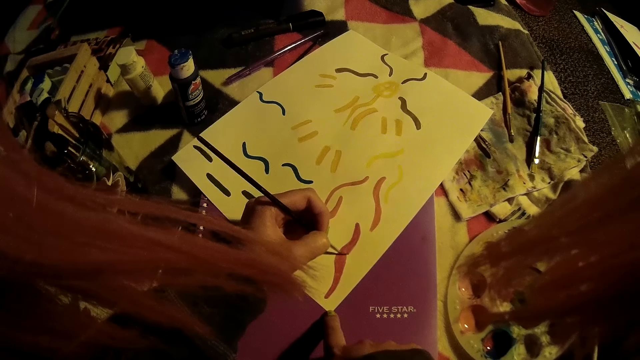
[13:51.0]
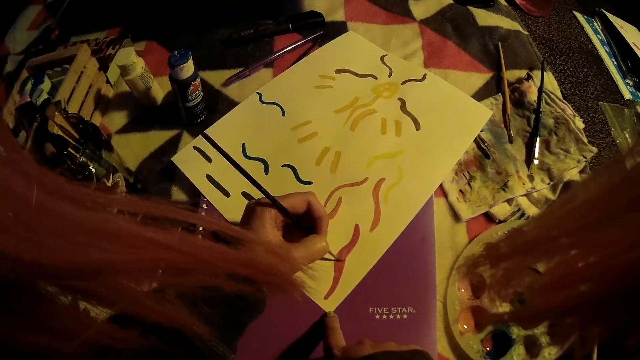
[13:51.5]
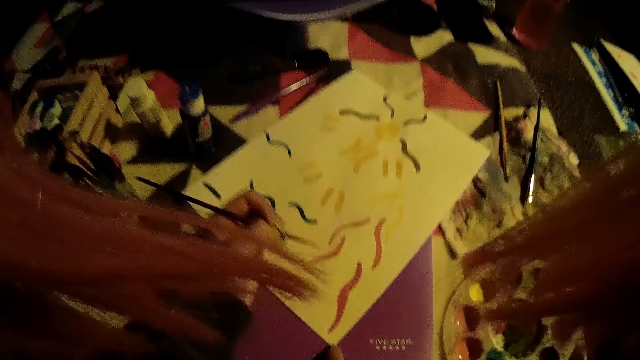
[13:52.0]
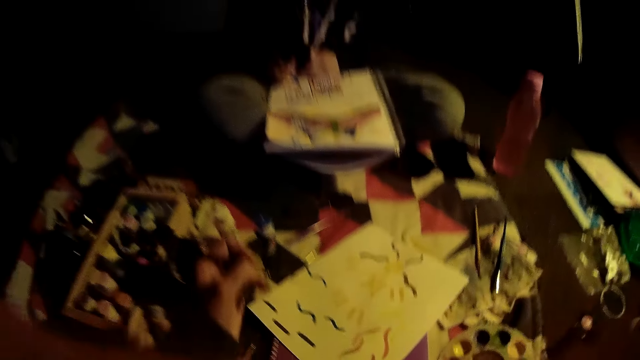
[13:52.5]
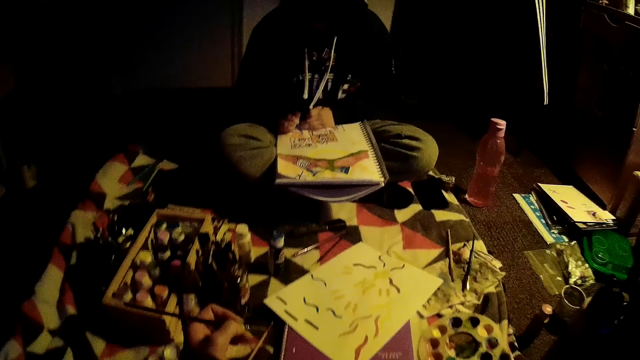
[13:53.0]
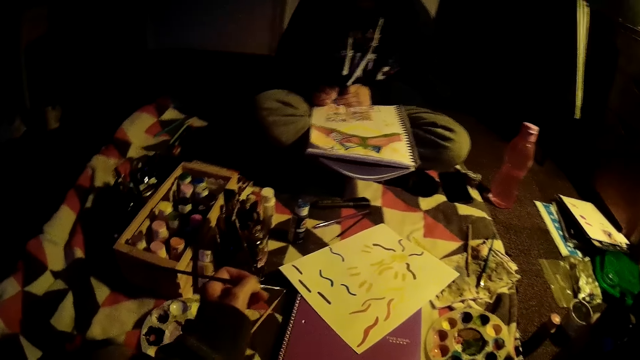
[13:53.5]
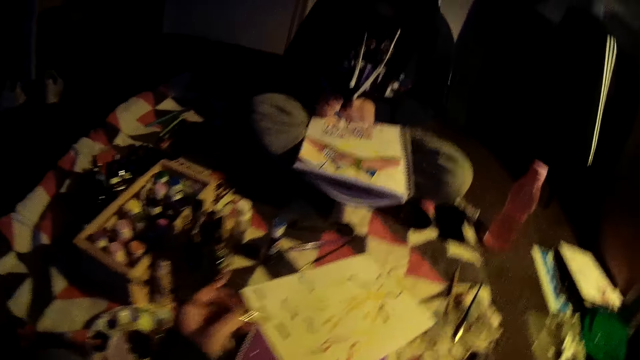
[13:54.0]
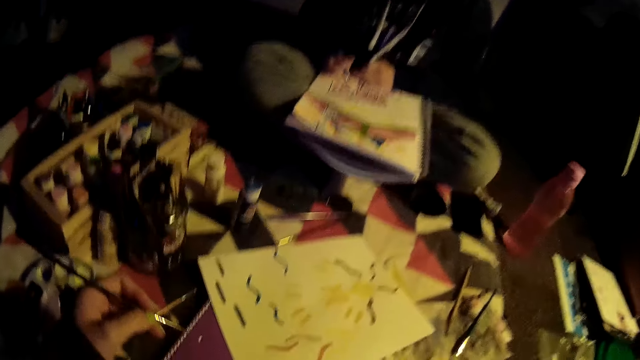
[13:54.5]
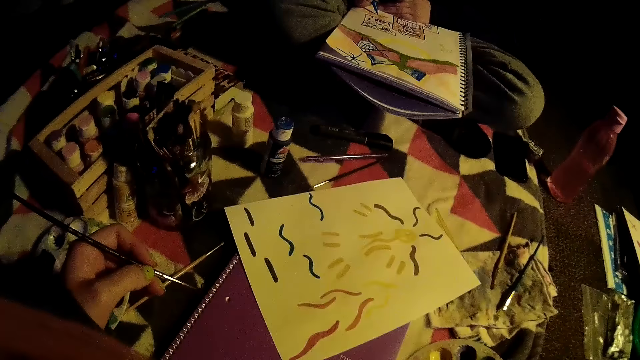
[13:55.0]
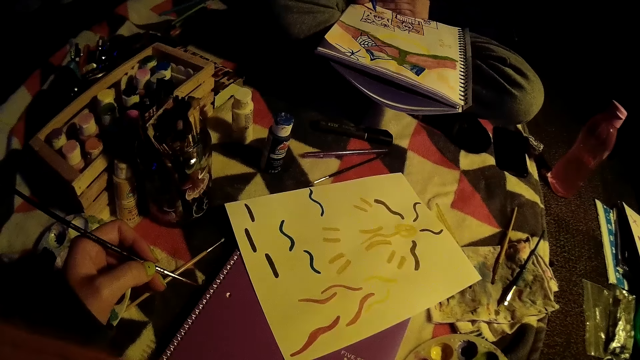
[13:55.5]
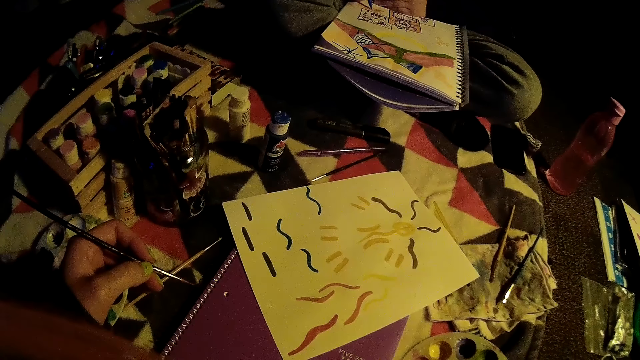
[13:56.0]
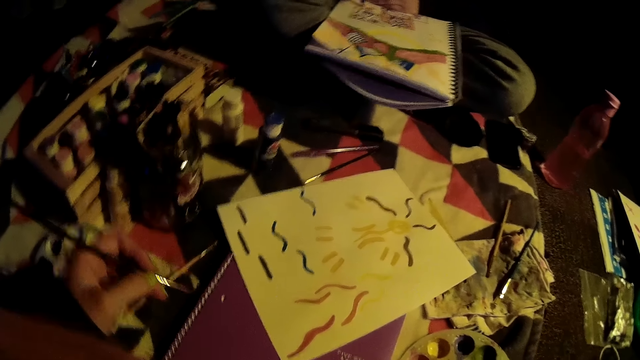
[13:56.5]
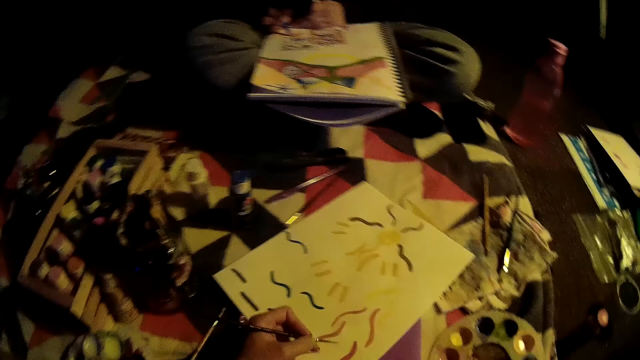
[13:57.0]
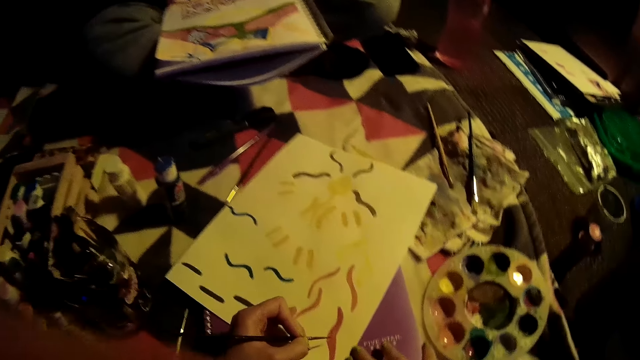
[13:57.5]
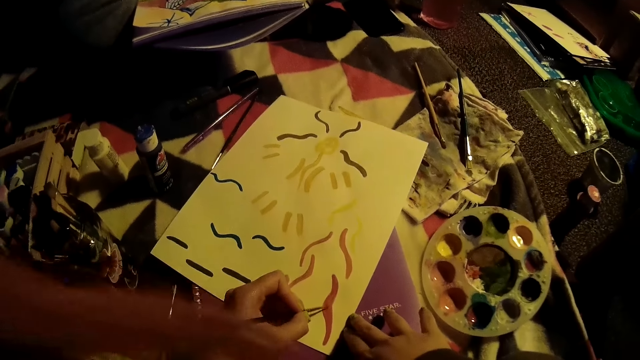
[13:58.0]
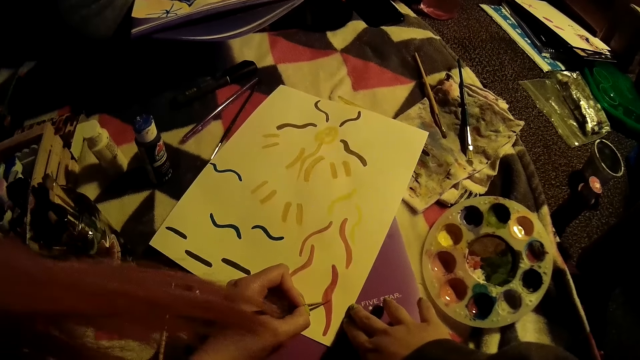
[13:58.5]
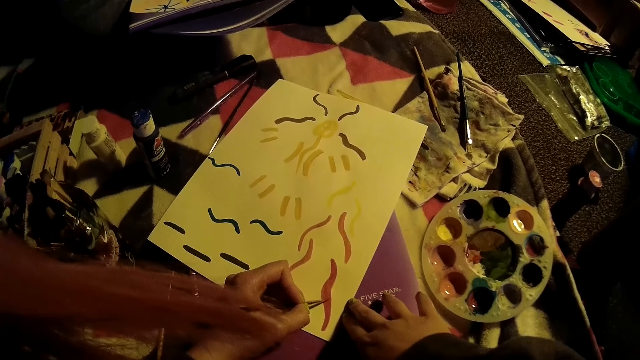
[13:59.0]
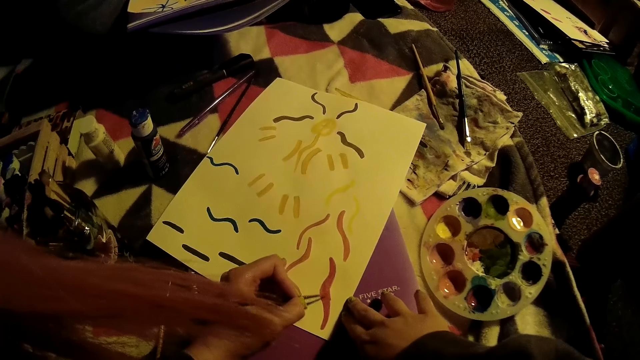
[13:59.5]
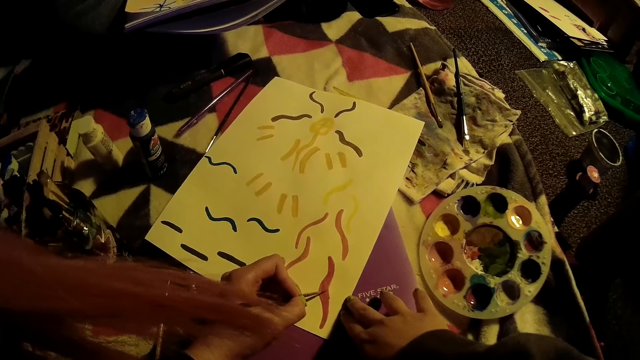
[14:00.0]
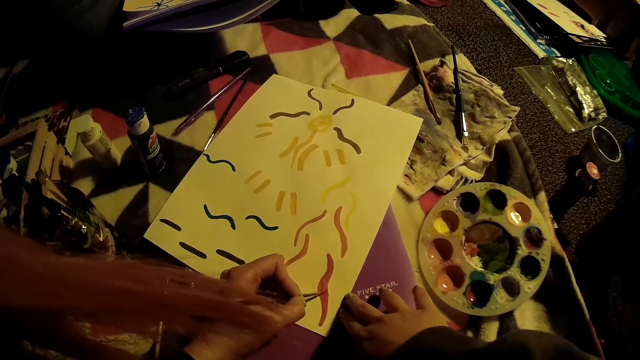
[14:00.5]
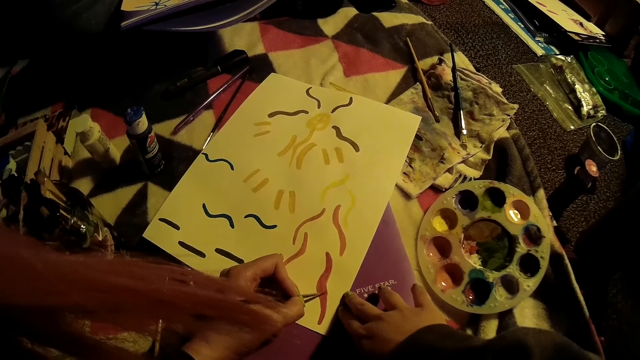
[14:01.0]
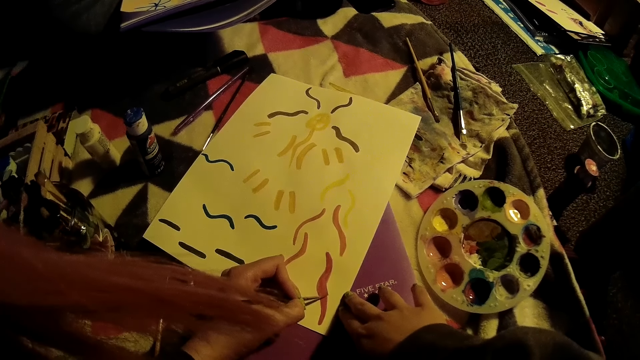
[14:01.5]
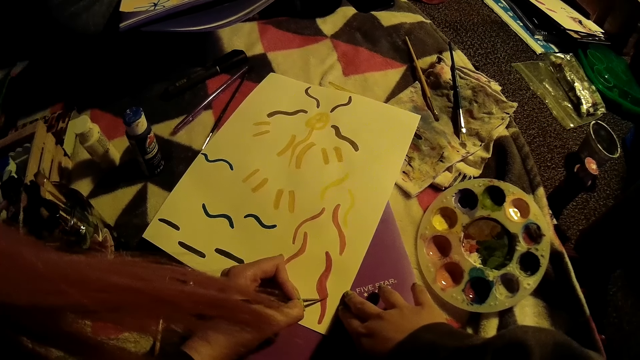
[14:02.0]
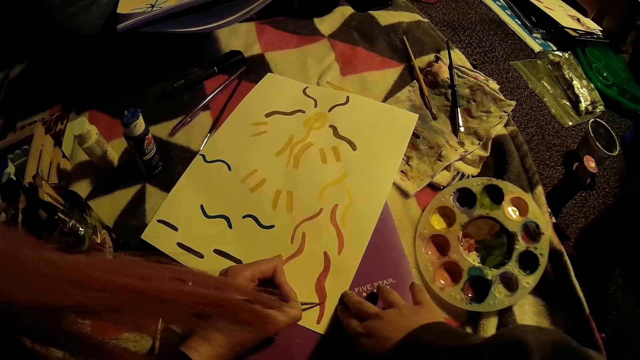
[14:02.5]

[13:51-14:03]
A woman draws on a paint book with her right hand. The camera wearer adjusts her hair with her right hand. She raises her hand. She draws on the drawing paper with the paint brush in her left hand.

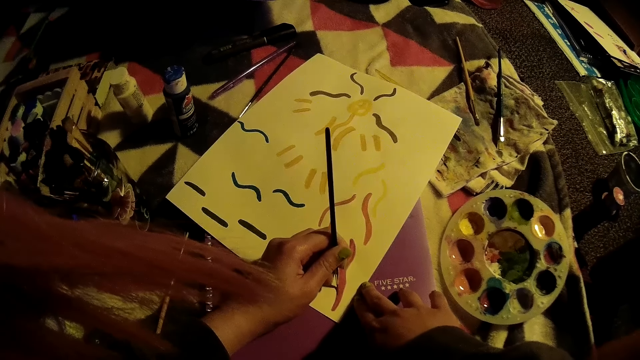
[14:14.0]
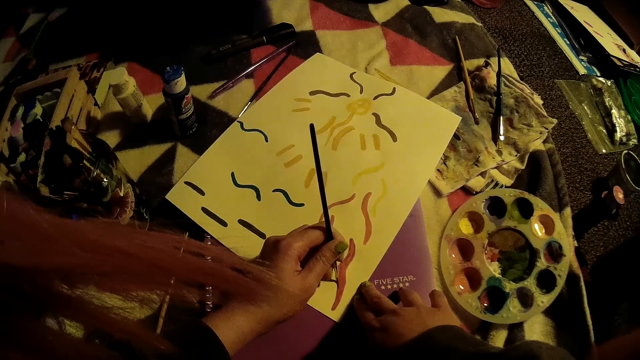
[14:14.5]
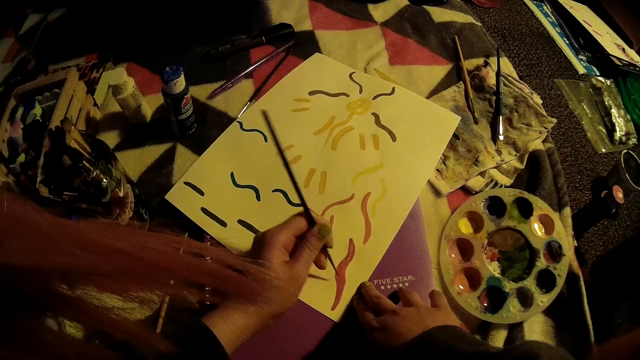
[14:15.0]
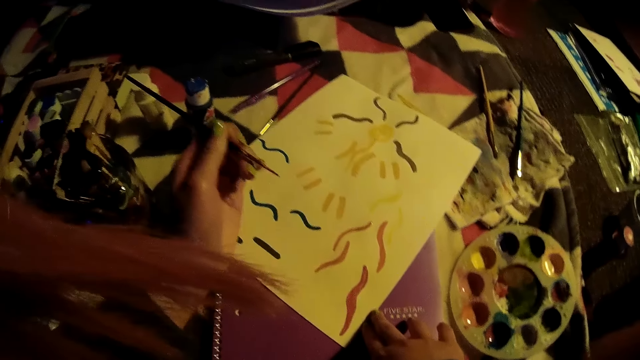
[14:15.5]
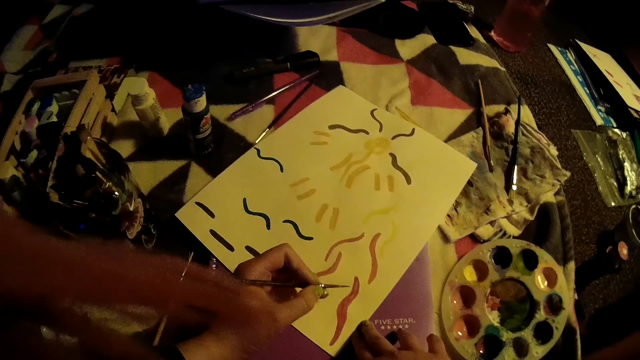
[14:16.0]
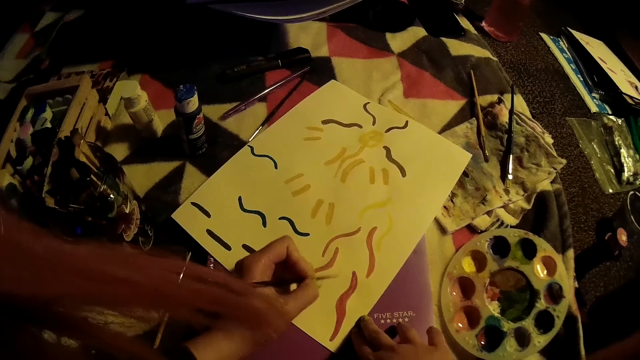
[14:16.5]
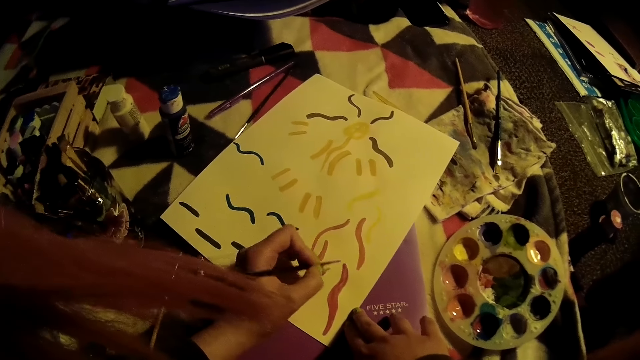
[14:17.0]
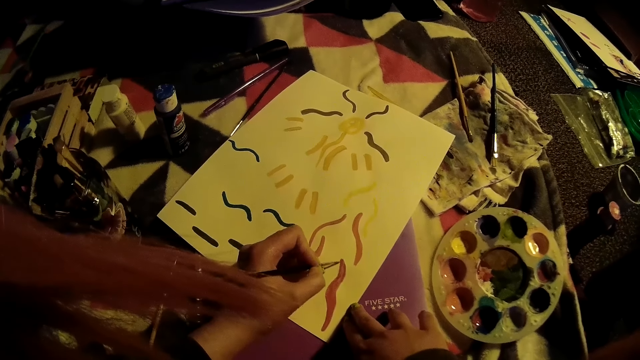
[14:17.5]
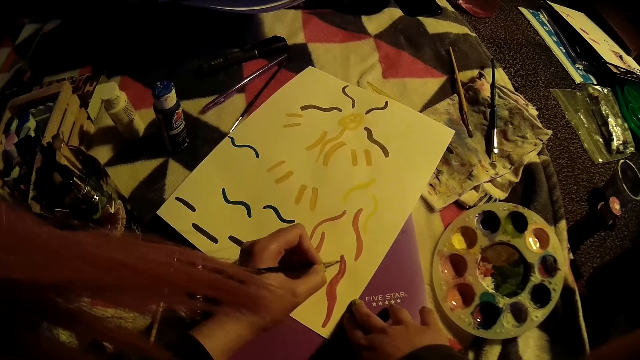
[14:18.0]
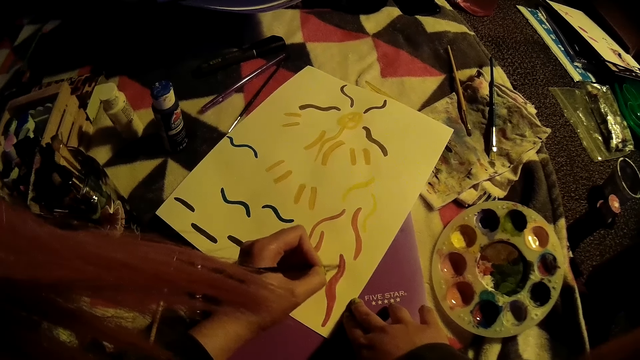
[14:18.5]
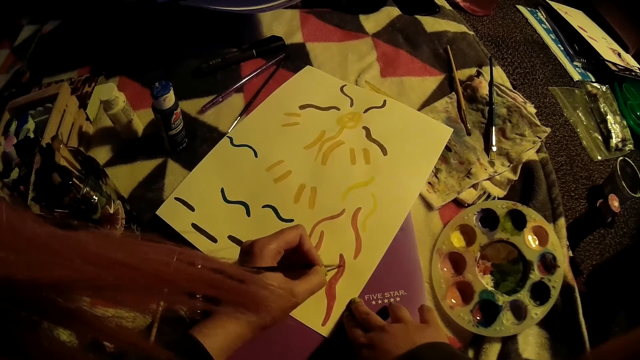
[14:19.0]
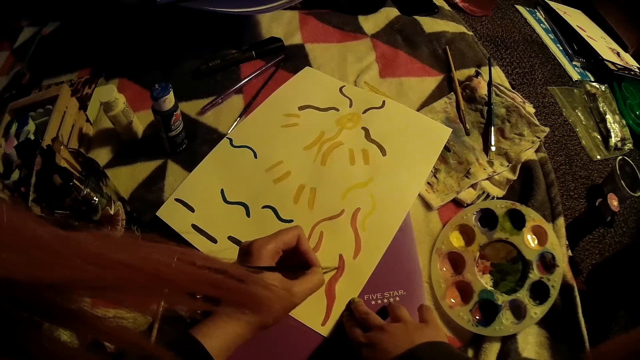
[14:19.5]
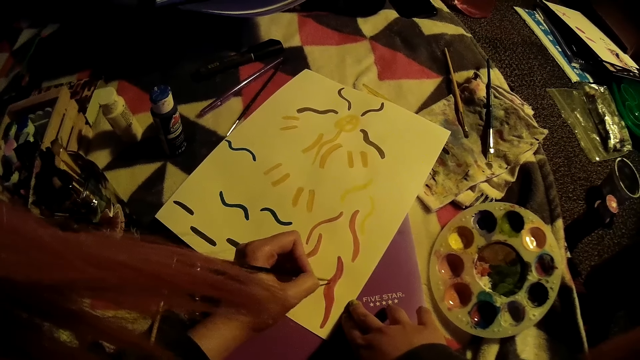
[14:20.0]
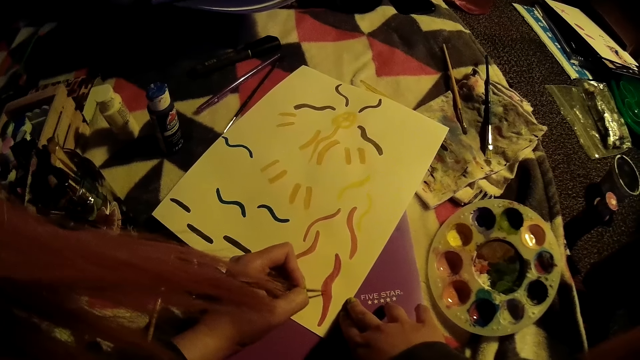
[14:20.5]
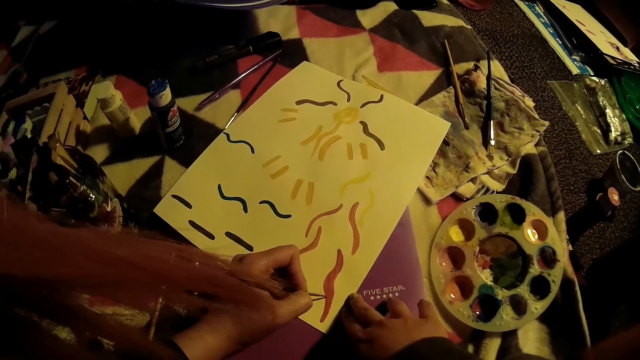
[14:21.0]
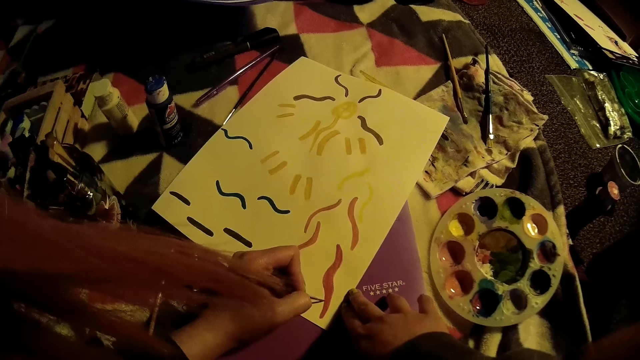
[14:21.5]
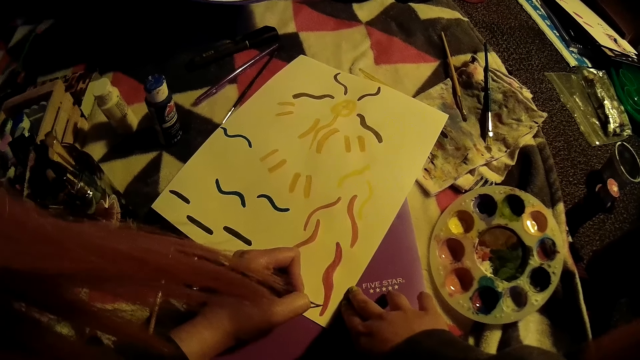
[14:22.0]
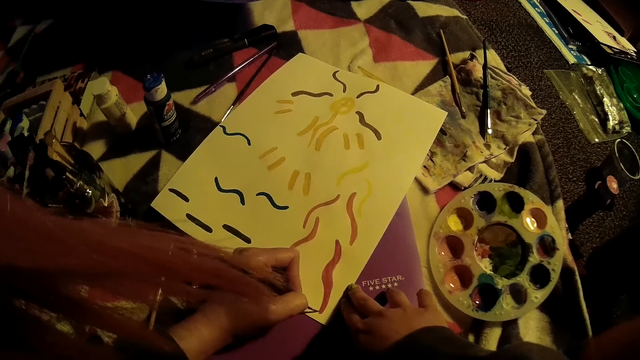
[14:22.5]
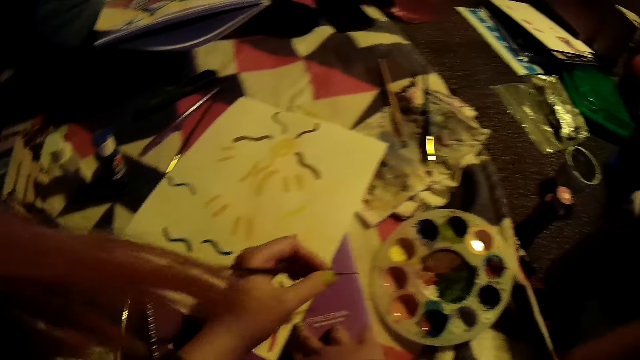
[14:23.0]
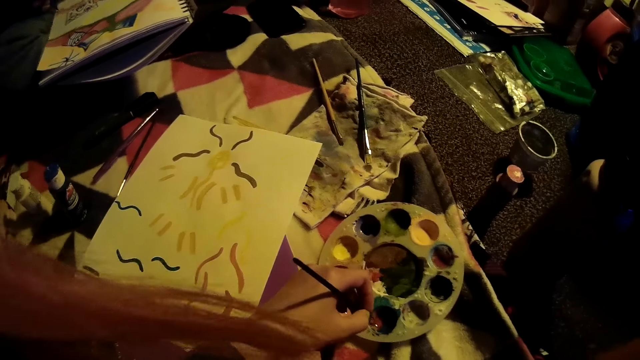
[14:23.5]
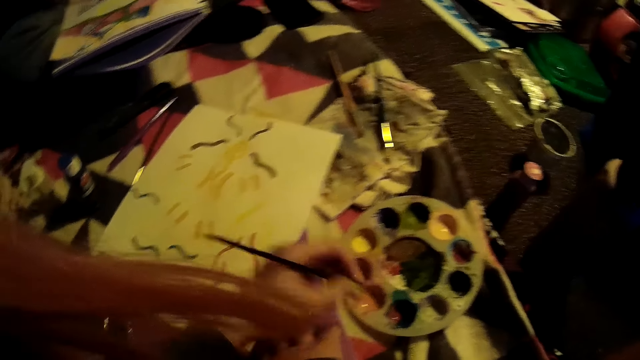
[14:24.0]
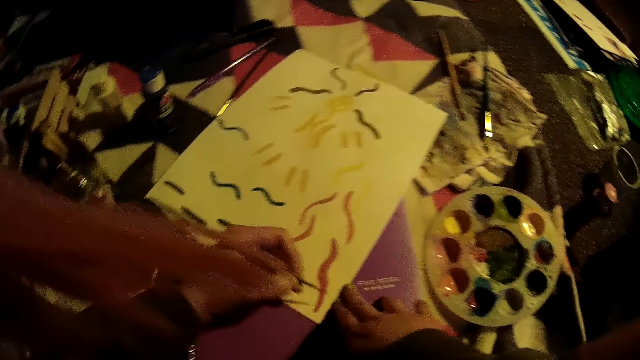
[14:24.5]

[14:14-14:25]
The camera wearer holds a paintbrush. She dips the paint brush into the paint palette on the mattress with her left hand.
